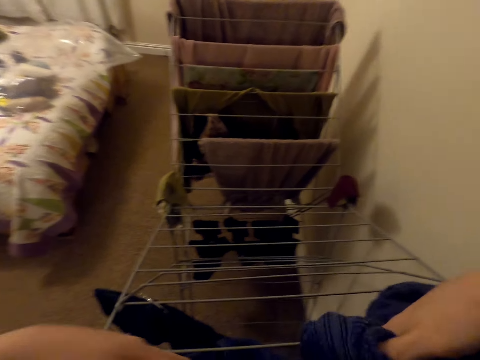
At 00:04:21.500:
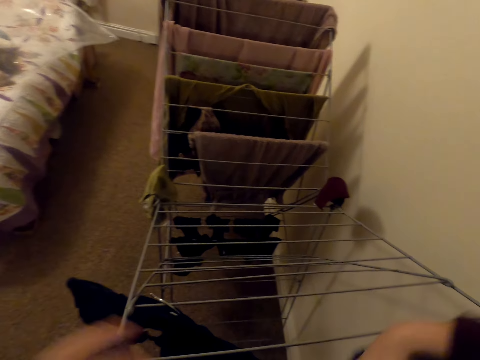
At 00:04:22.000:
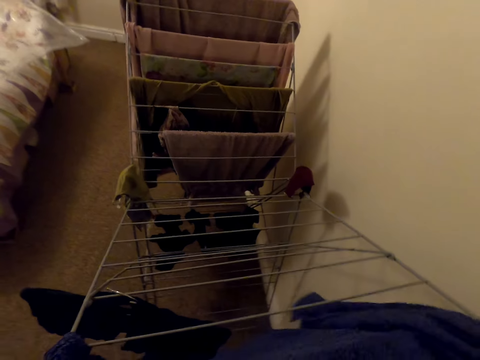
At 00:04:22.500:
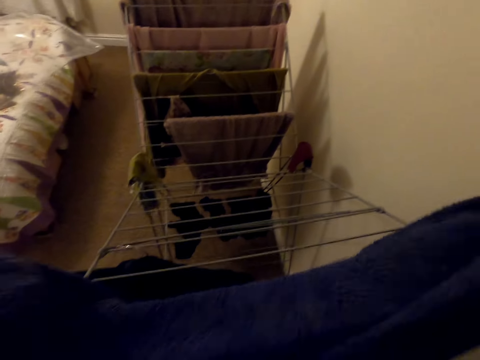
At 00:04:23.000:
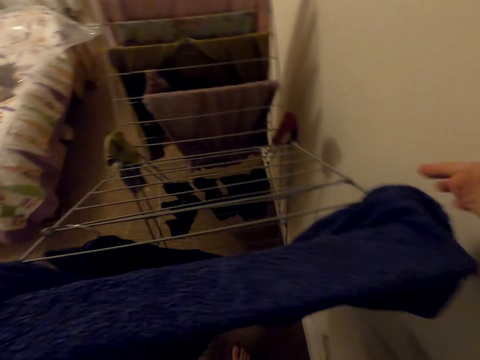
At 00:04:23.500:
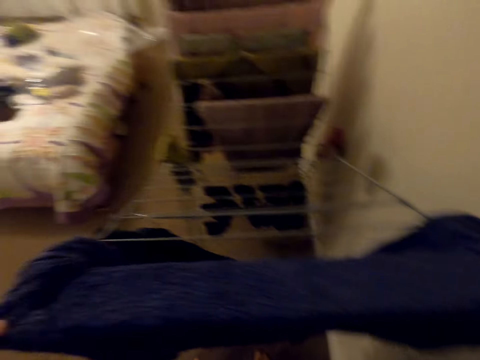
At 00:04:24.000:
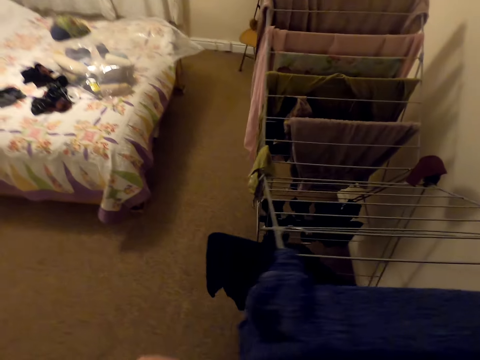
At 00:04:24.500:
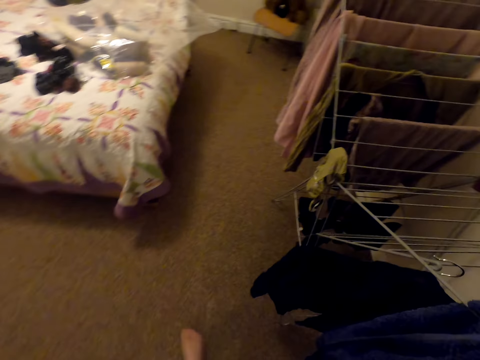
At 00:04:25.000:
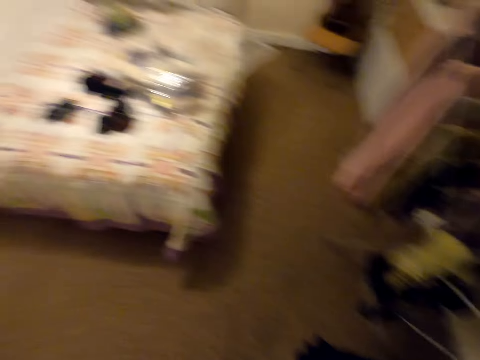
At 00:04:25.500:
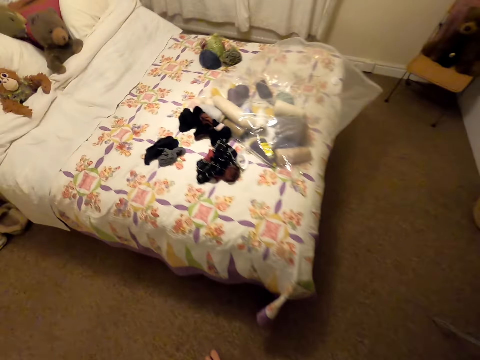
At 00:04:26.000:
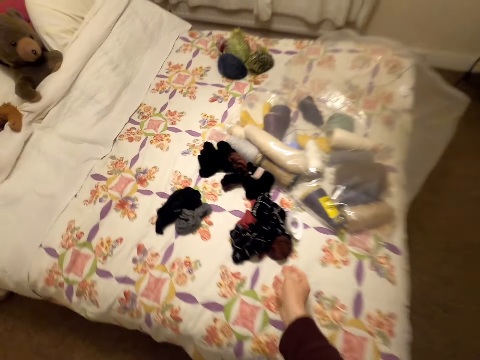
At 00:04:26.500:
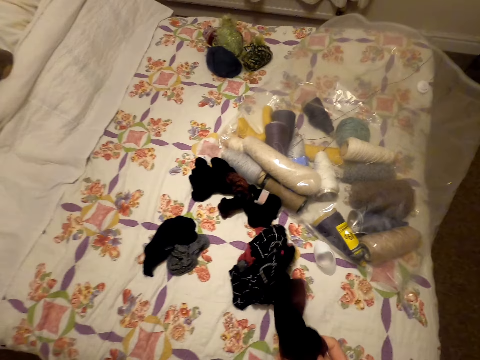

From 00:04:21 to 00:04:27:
The camera wearer moves around the room. They pick socks on the bed.

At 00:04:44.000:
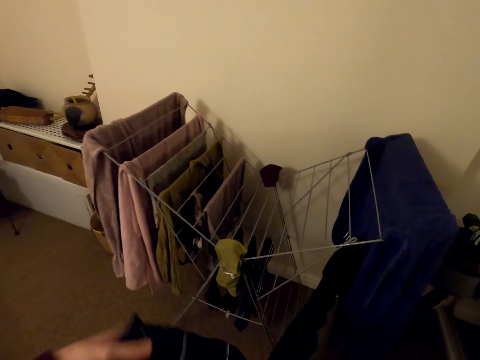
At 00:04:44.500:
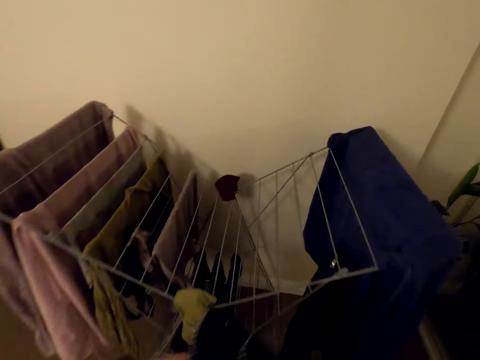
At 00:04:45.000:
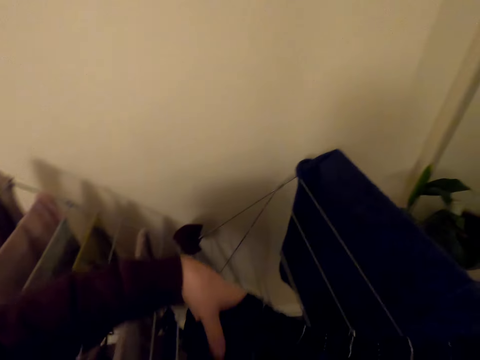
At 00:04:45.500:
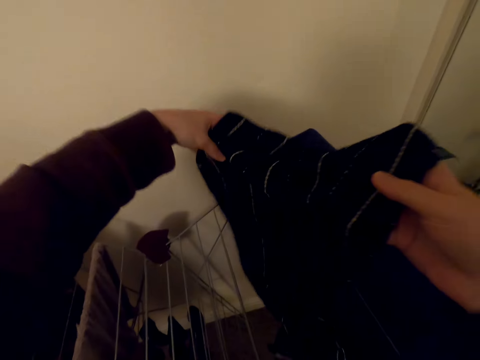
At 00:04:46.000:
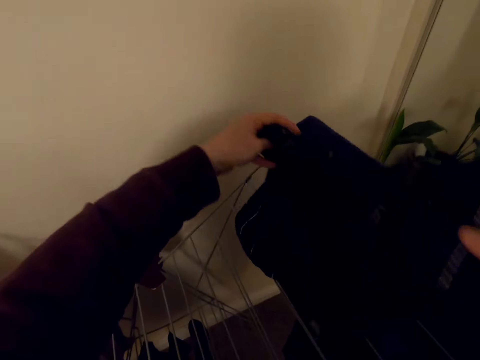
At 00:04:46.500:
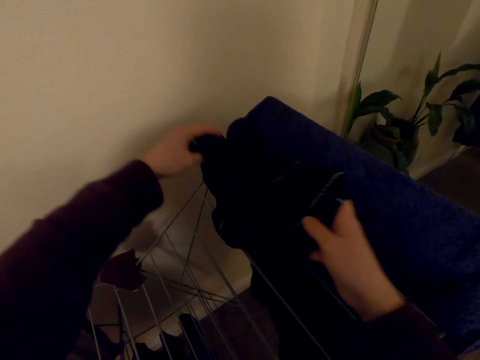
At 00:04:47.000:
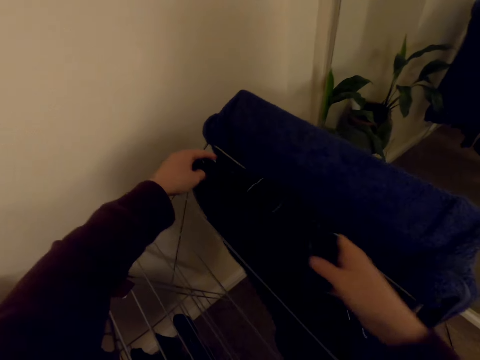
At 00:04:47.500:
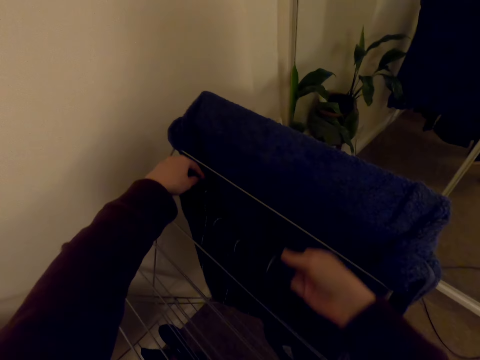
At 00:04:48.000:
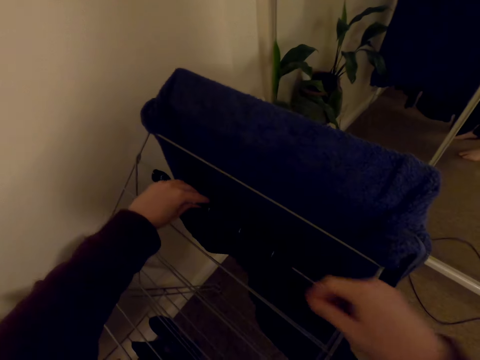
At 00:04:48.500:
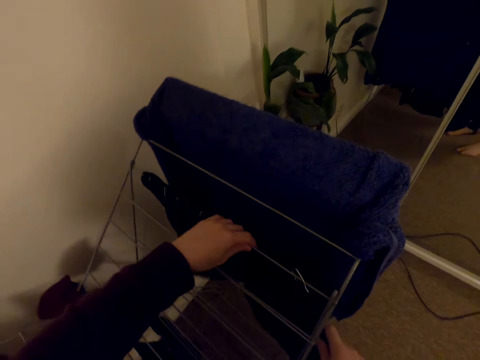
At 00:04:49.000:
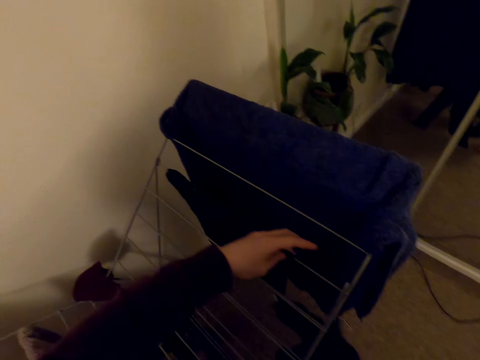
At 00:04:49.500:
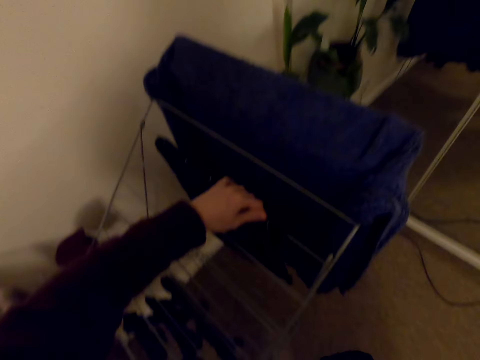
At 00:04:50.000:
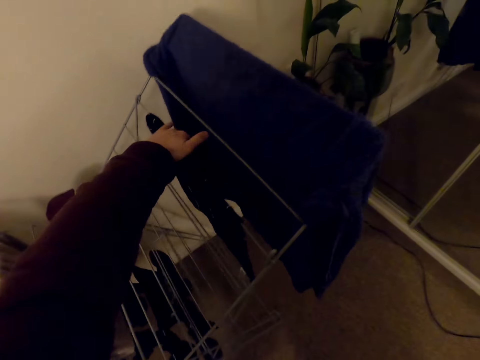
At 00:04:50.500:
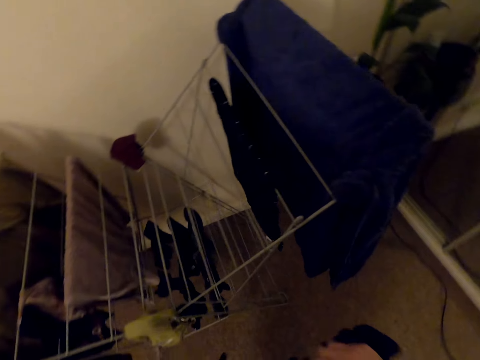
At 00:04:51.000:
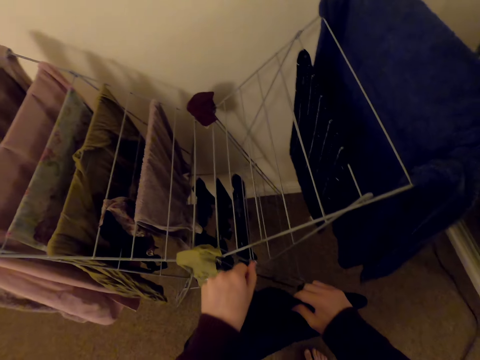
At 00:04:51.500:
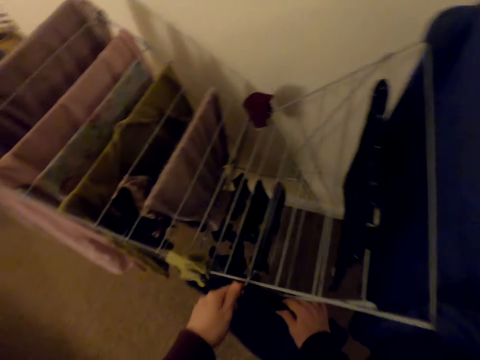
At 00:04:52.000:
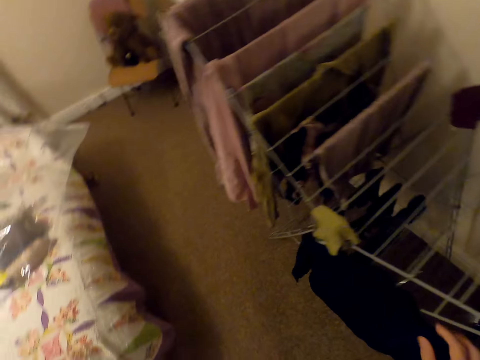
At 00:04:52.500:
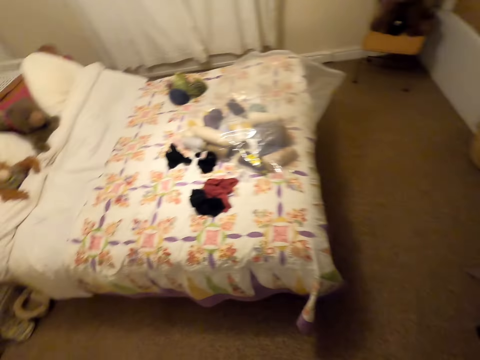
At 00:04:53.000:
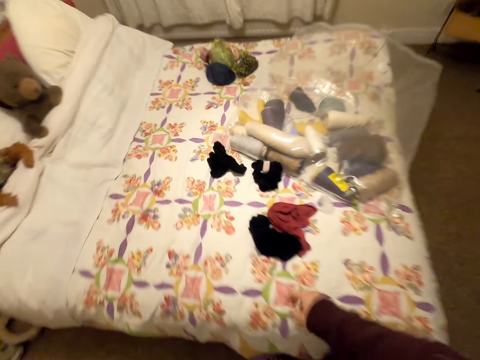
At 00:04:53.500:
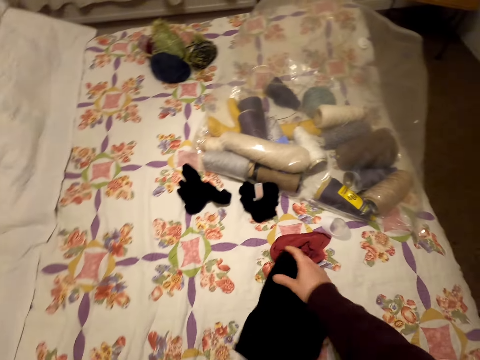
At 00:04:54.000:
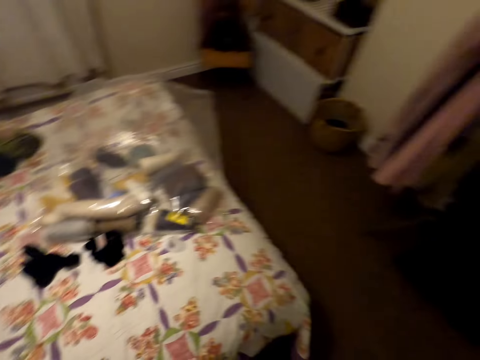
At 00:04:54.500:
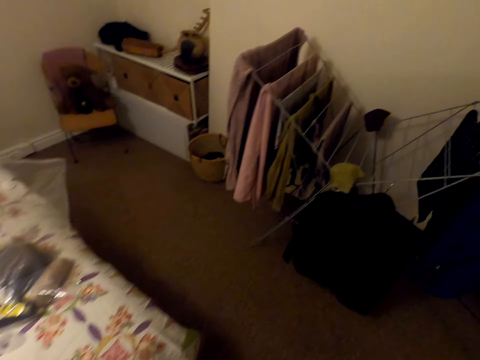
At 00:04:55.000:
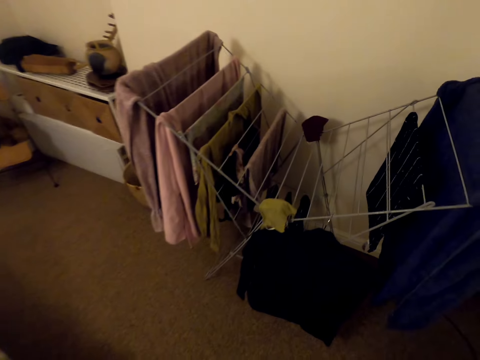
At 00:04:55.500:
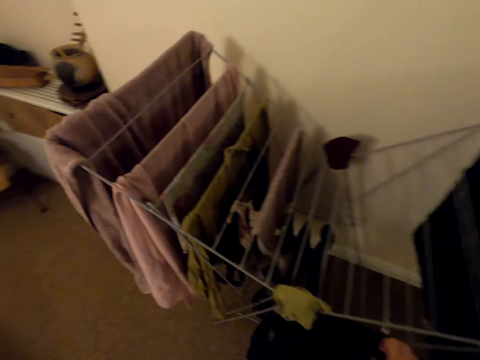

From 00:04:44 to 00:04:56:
The camera wearer hangs the towel. They remove the hanger on the cloth rack. They spread the towel on the rack. They hang the hanger on the rack. They move around. They collect clothes on the bed.

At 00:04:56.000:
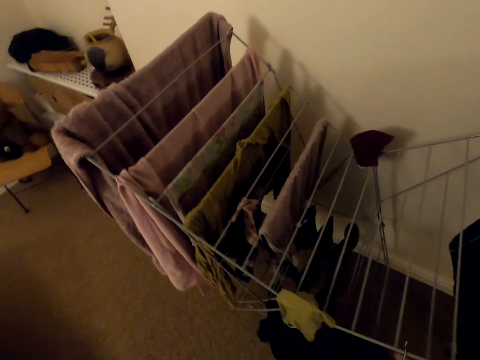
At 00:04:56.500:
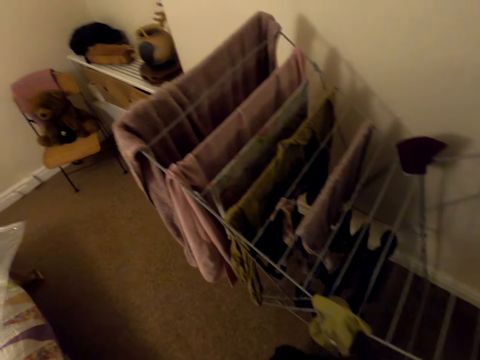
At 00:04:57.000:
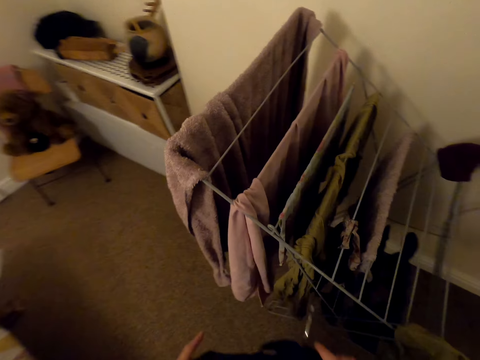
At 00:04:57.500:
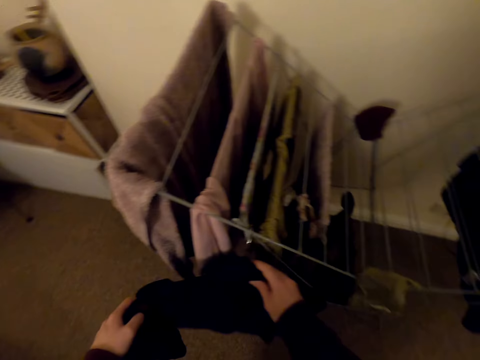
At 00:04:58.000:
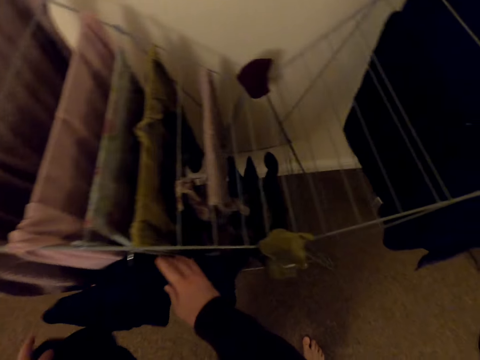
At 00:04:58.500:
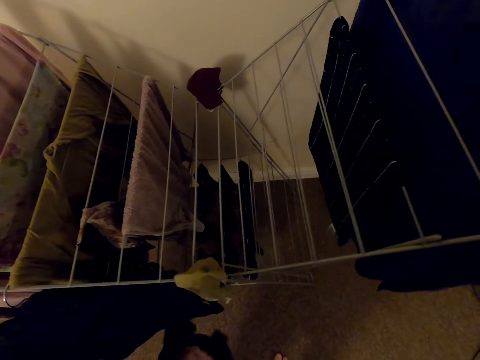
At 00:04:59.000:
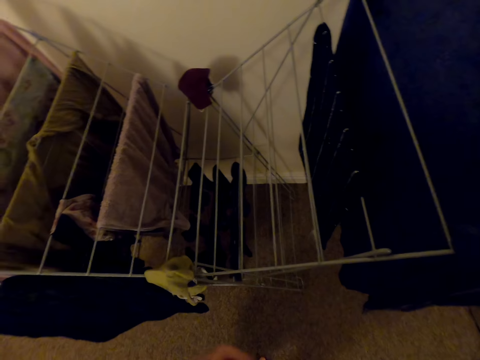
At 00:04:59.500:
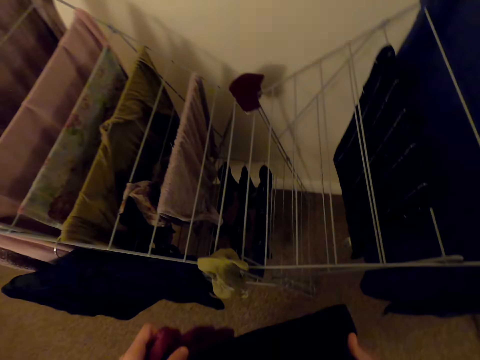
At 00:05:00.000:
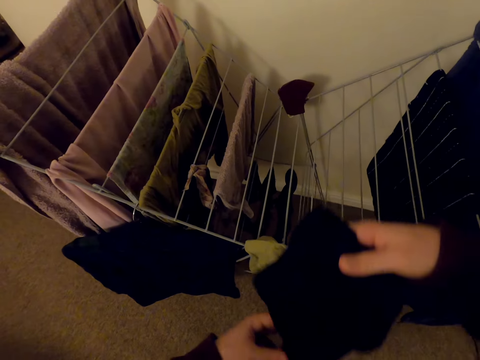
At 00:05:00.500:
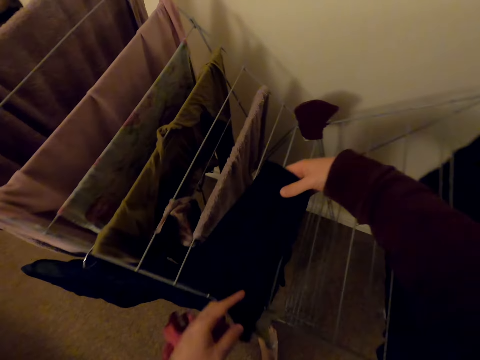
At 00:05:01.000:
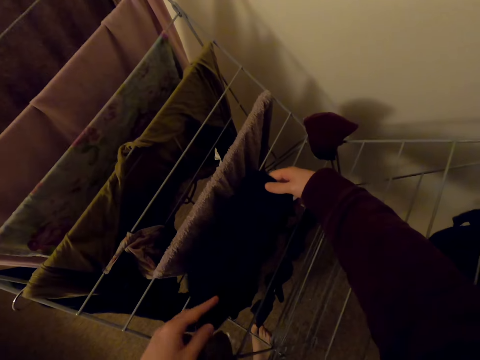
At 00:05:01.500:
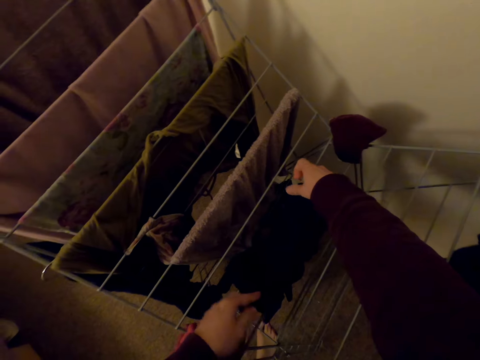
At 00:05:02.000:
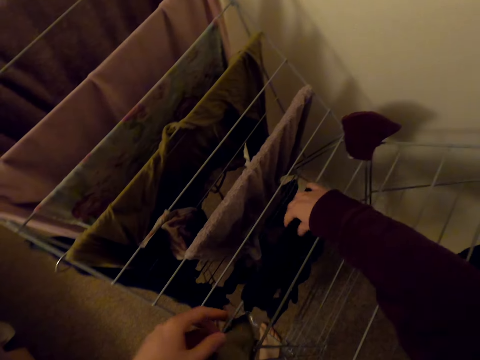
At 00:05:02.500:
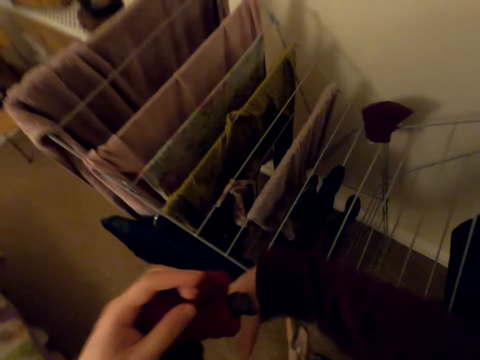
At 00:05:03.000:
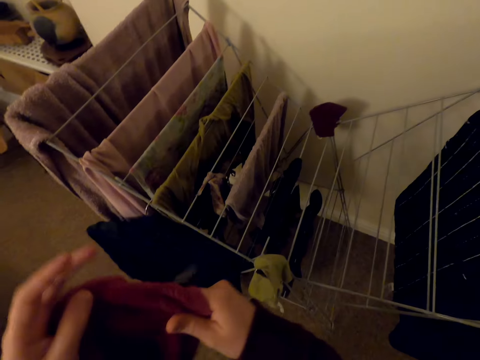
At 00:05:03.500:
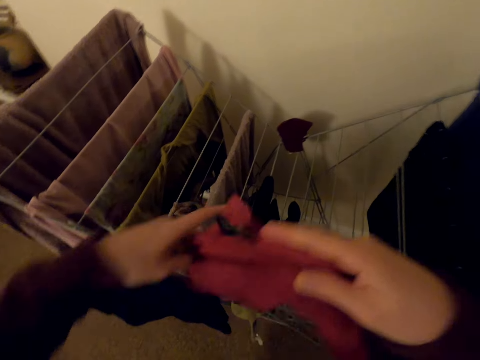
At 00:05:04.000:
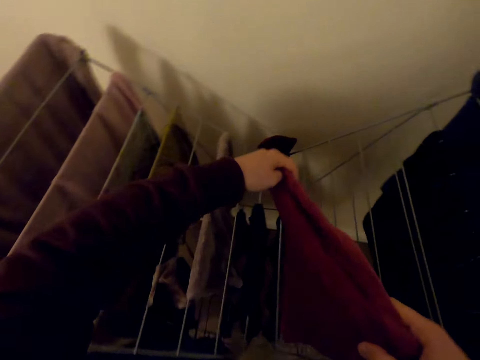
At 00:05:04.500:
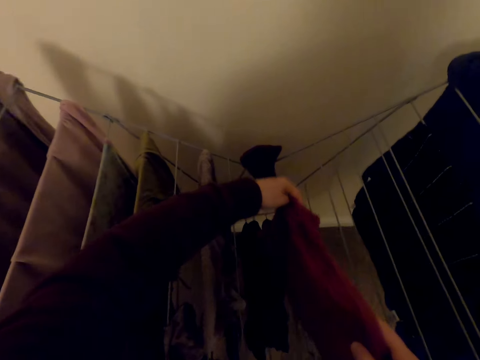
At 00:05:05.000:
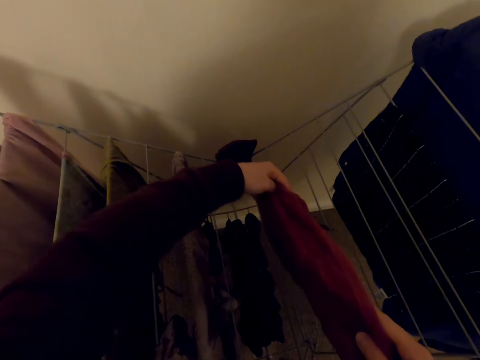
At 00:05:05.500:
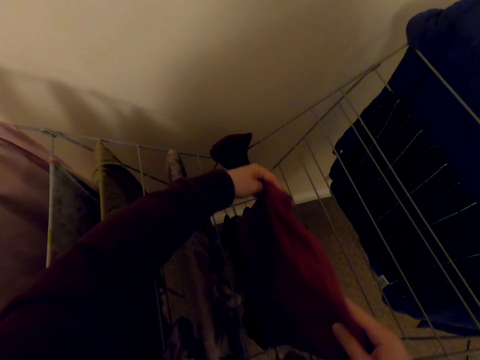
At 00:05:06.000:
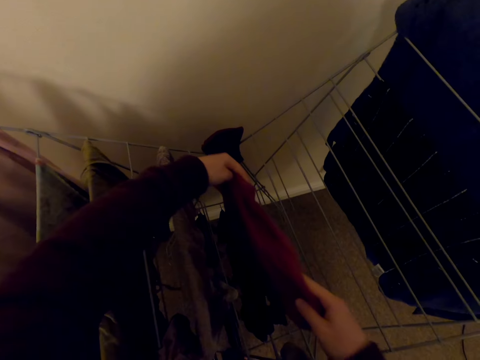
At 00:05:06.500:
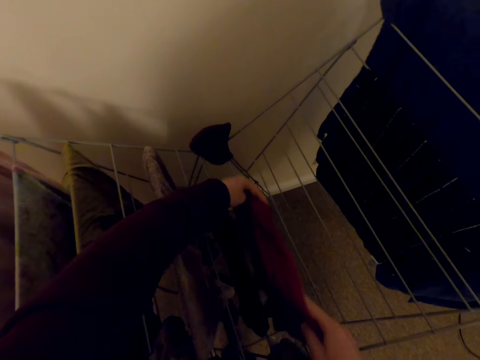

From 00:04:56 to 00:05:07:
The camera wearer moves the hanger. They hang the clothes.
